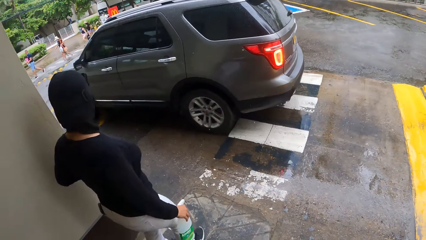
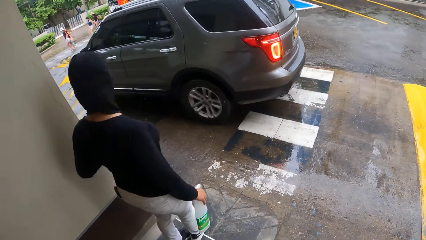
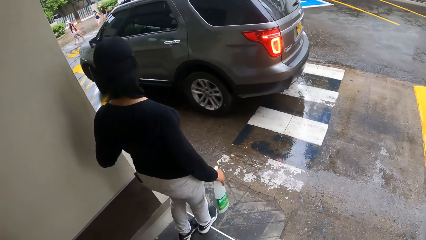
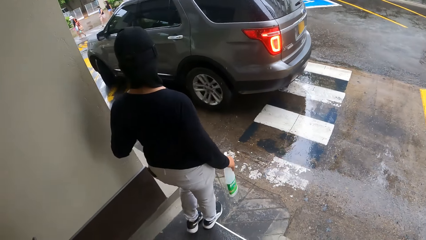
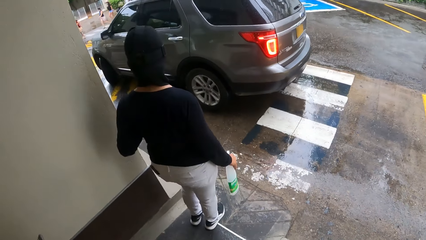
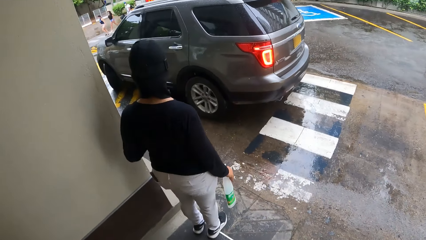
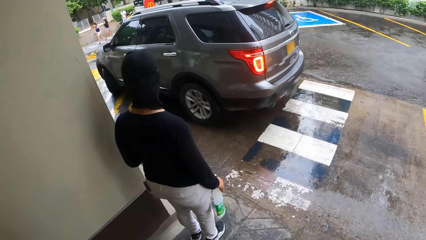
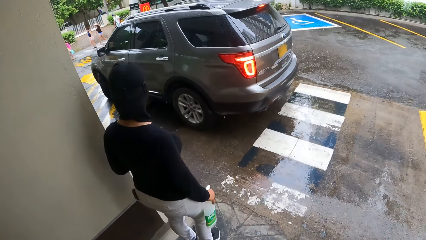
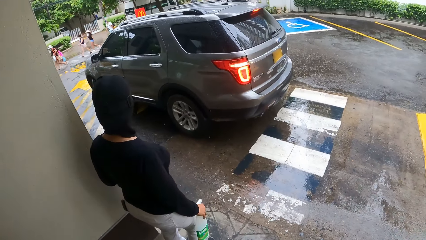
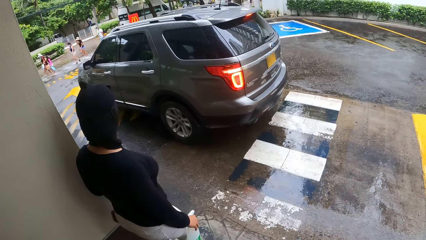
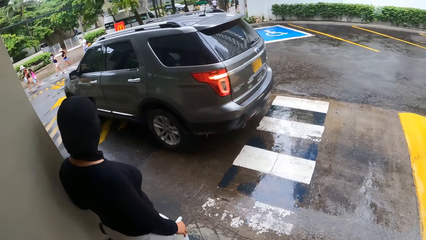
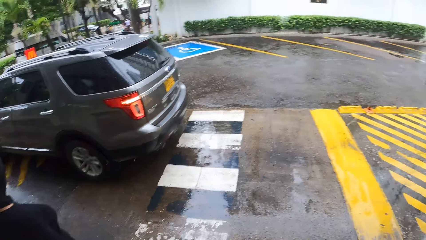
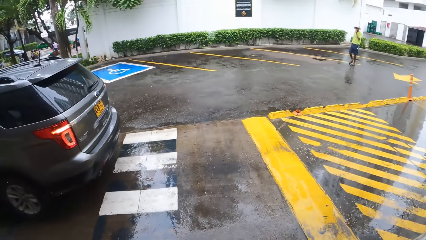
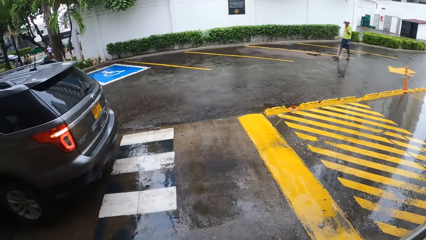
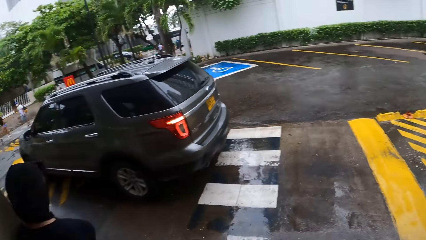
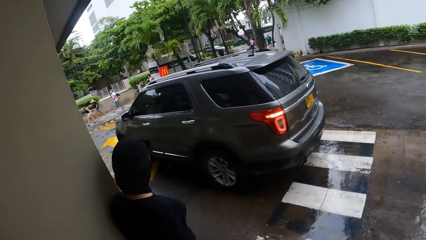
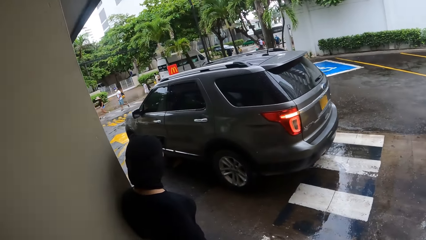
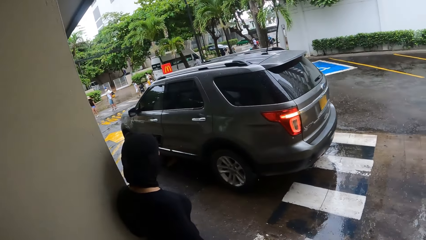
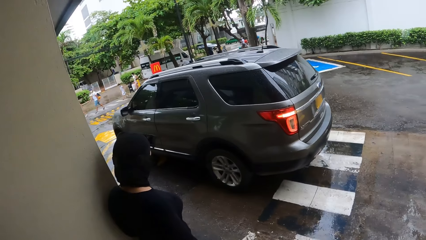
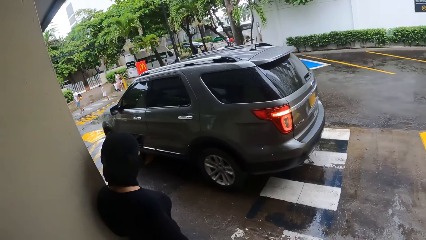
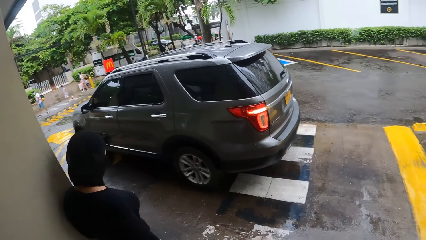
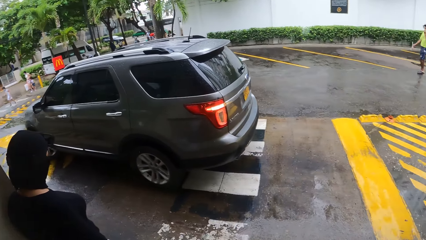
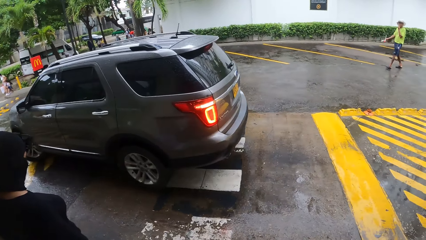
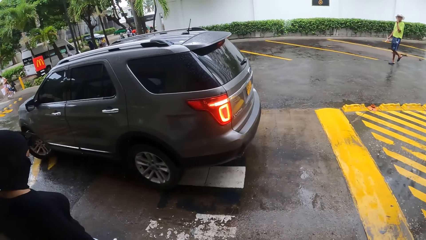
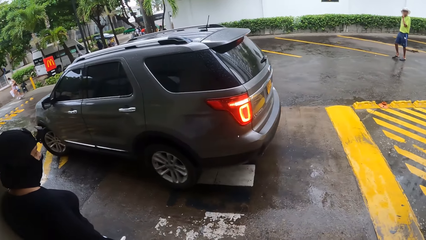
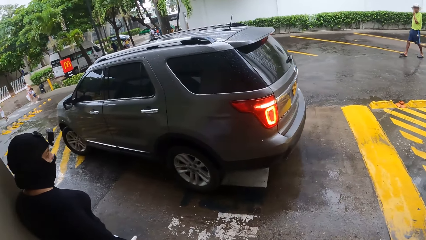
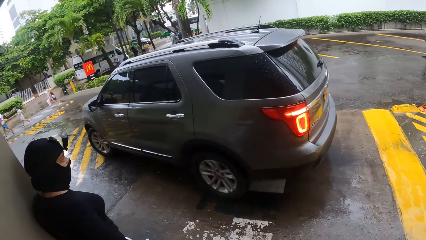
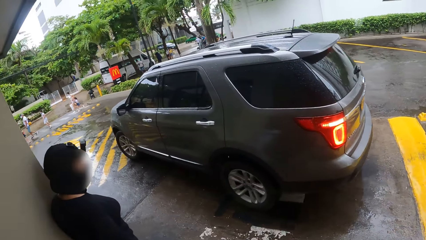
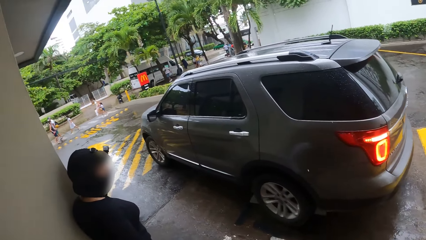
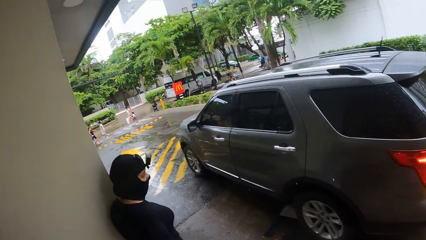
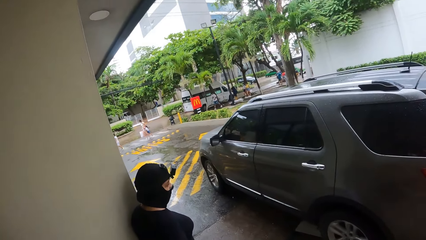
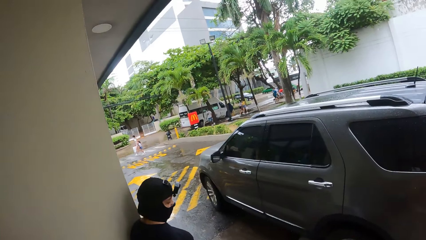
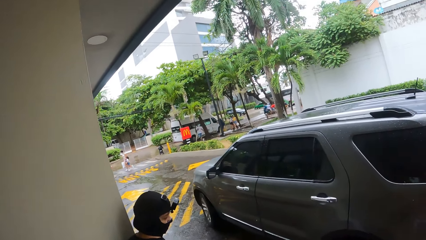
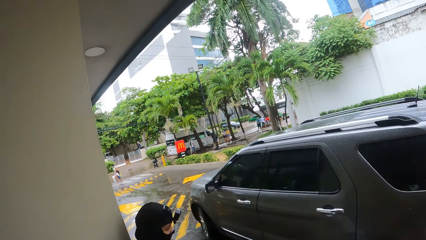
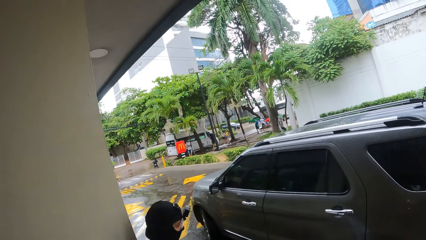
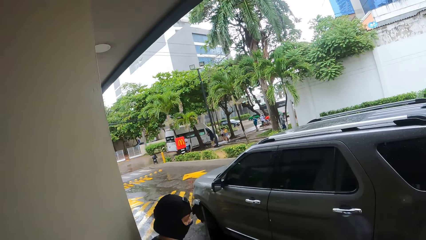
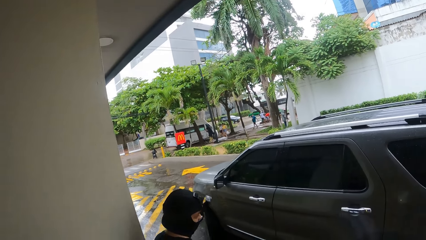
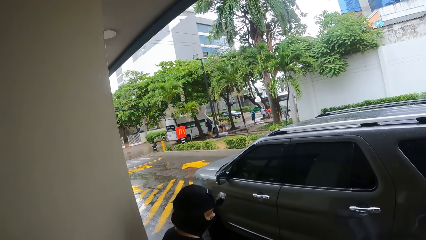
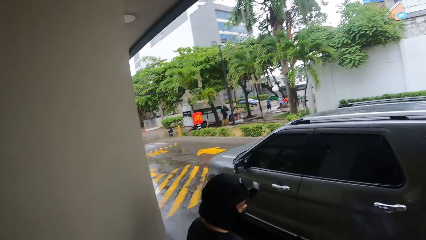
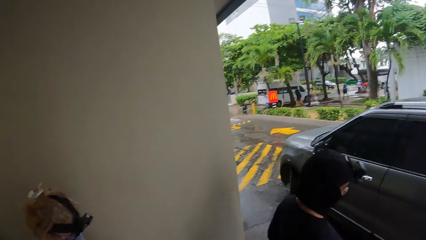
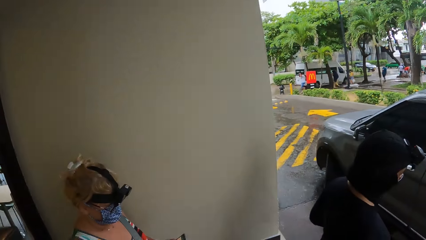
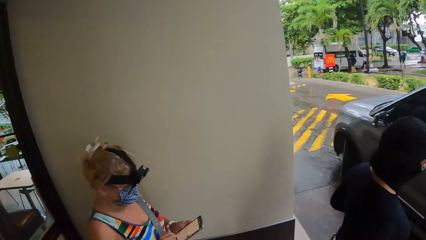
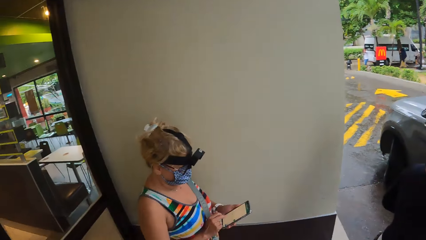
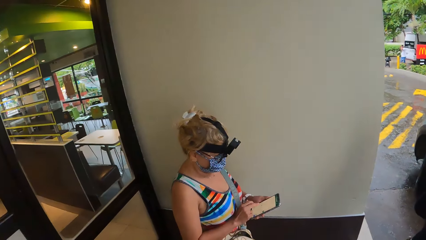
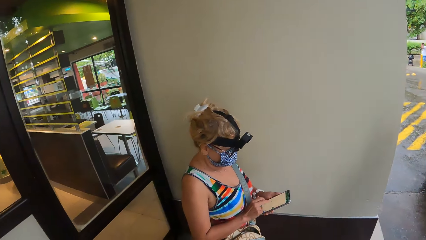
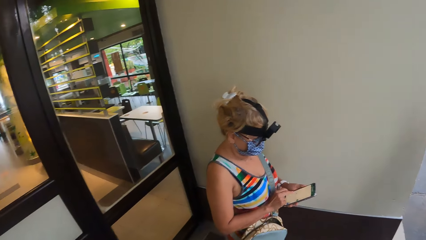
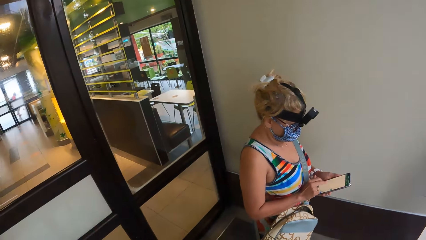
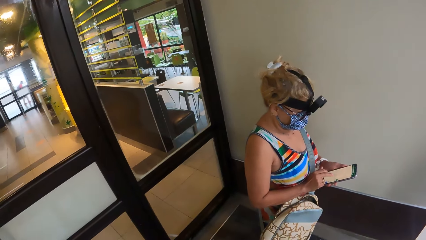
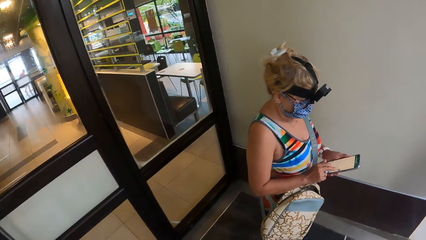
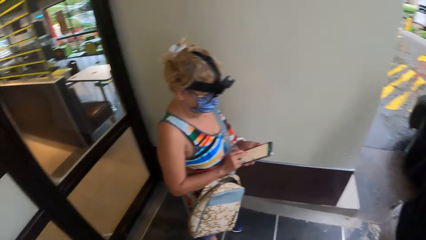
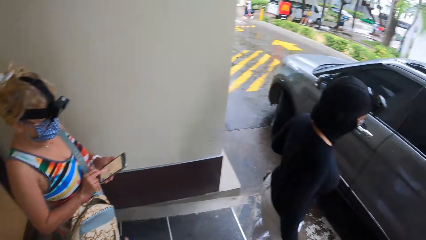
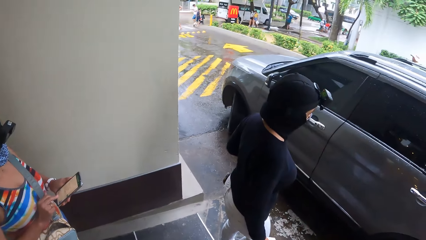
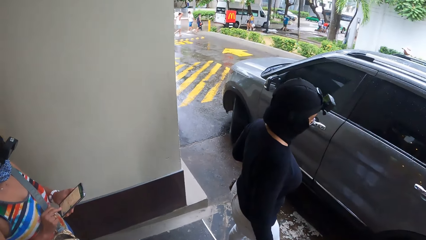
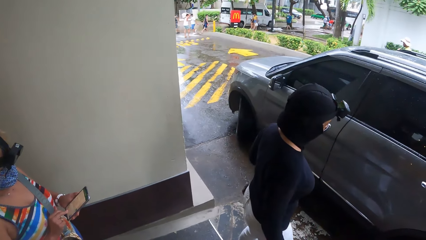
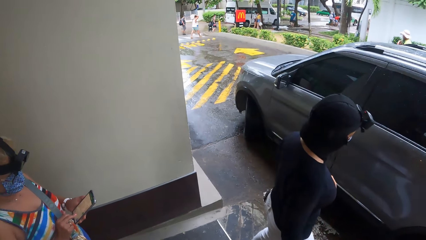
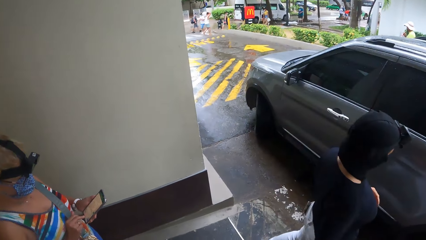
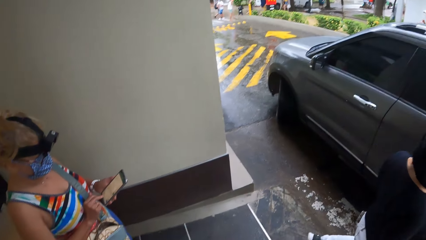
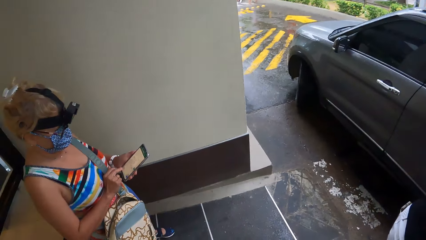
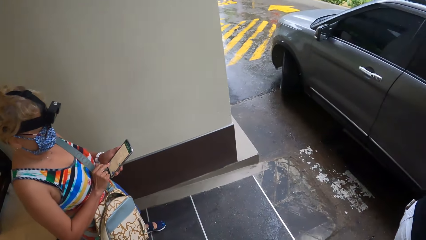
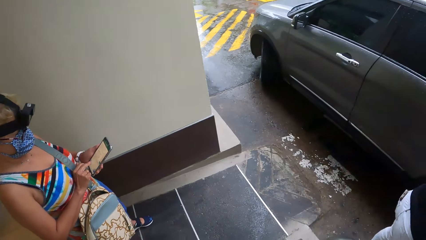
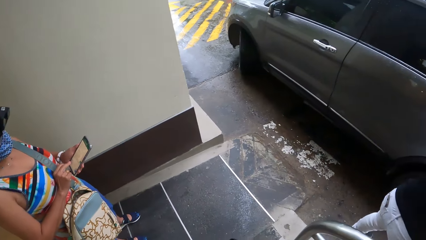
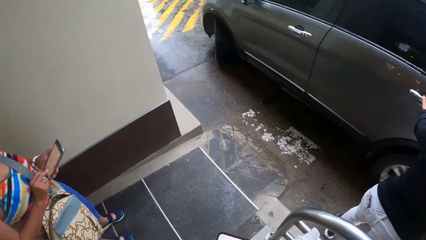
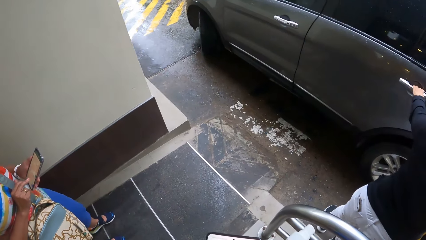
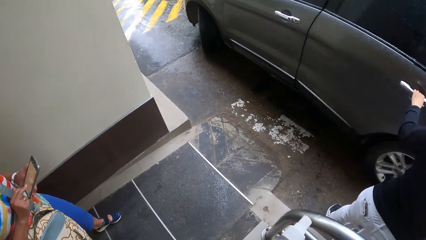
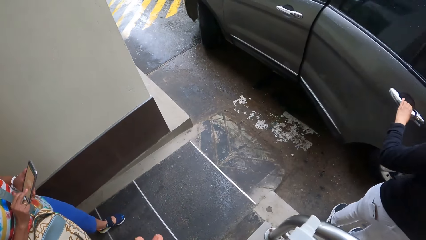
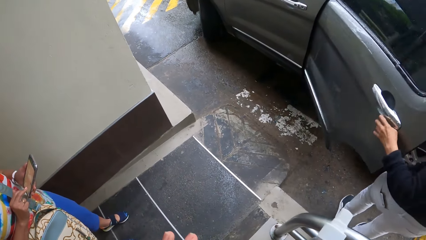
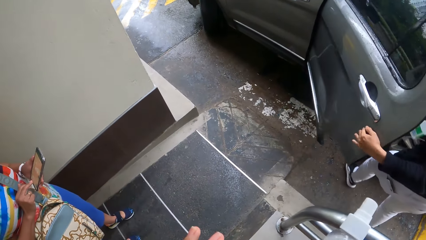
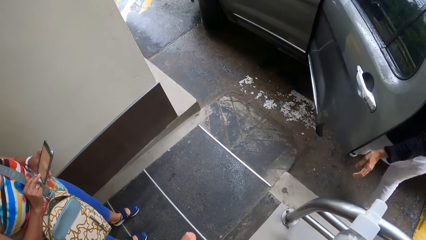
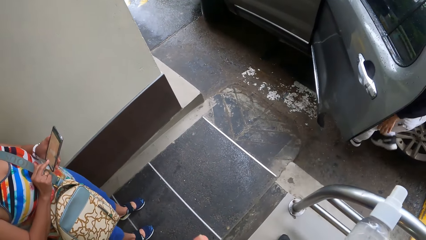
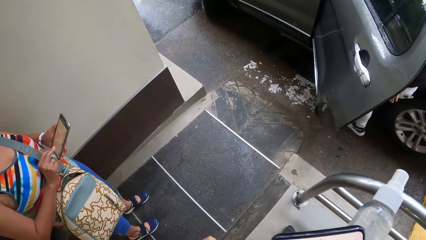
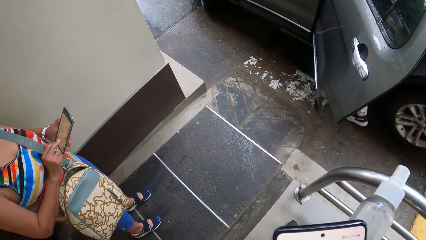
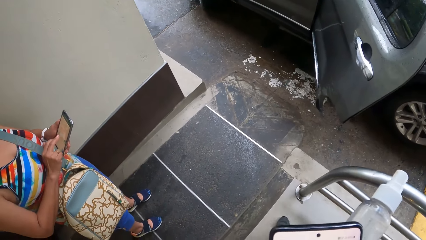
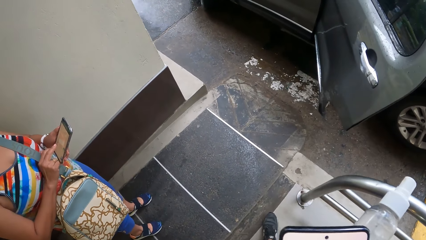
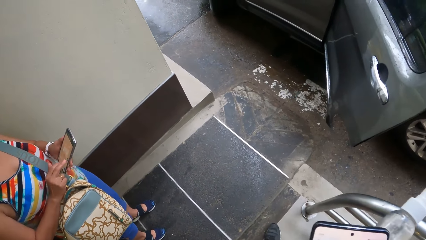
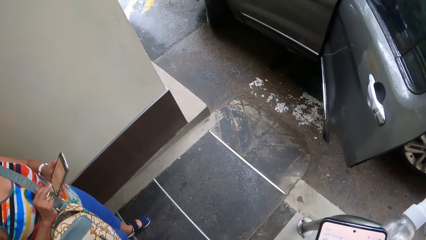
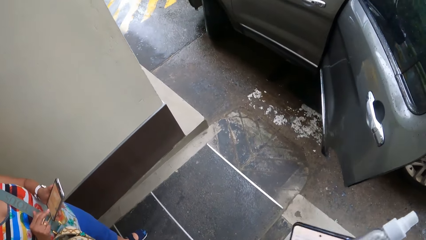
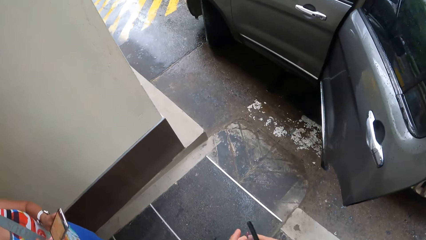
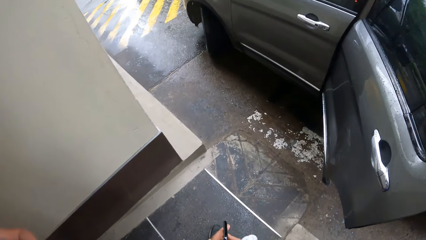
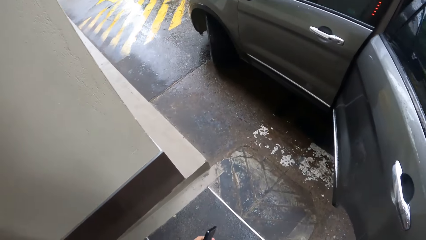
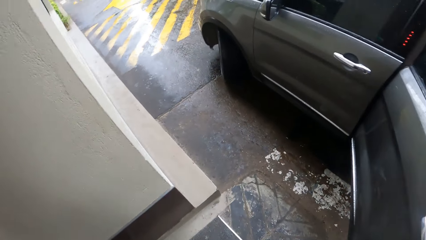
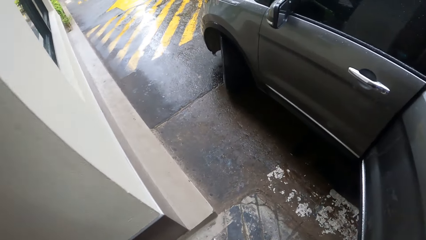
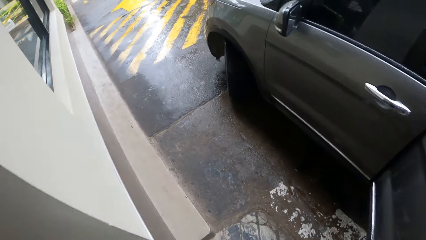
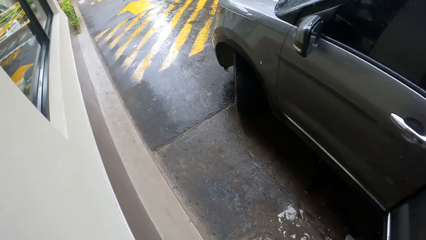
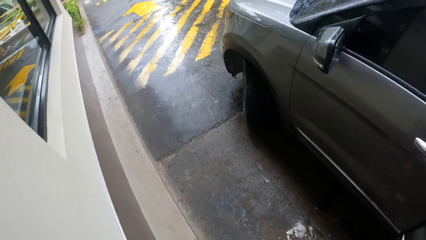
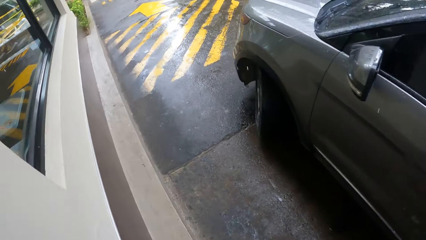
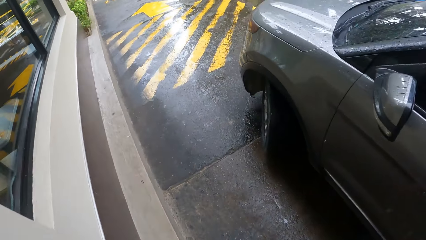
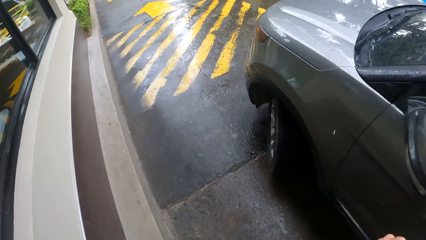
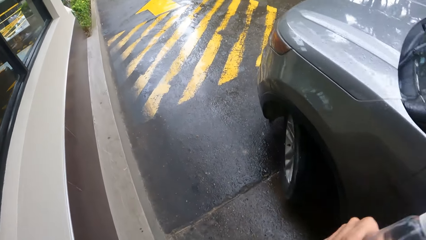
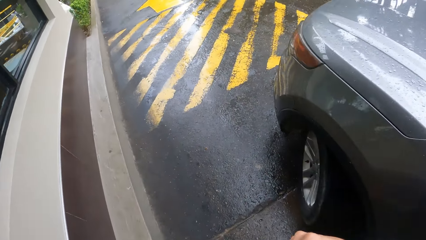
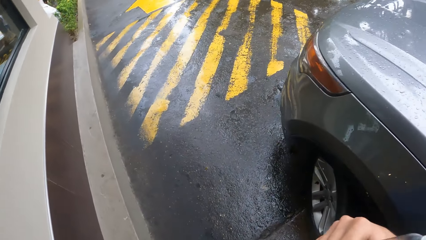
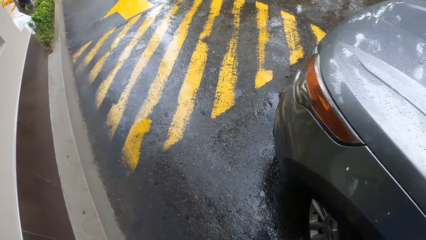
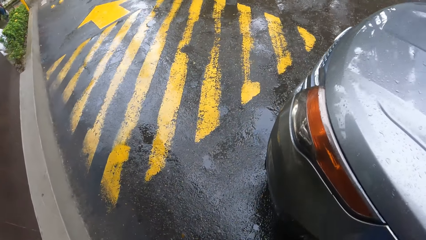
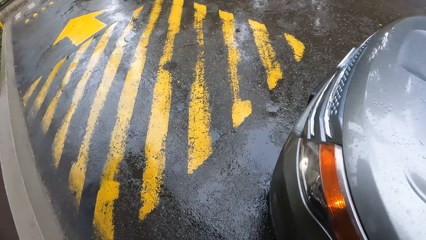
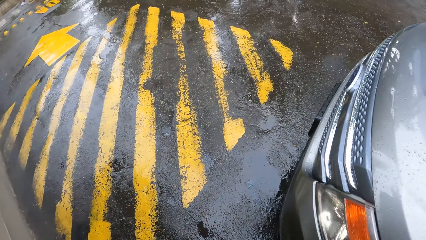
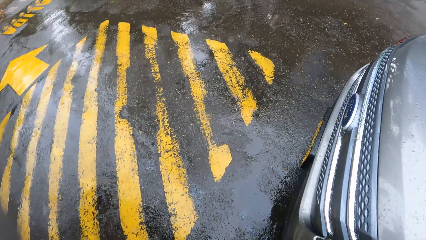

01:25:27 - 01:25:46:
The camera wearer looks around. A man drives the car. The camera wearer looks around. A woman opens a car door and enters the car. The camera wearer scrolls at the phone and walks on the pavement to the other side of the car.
